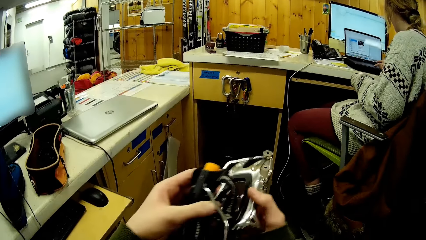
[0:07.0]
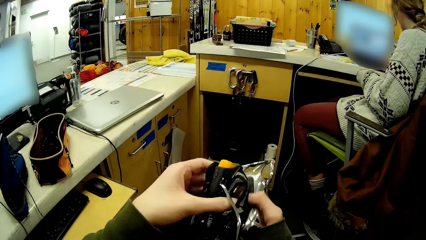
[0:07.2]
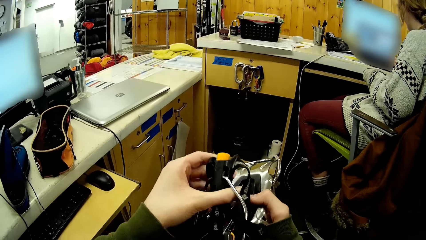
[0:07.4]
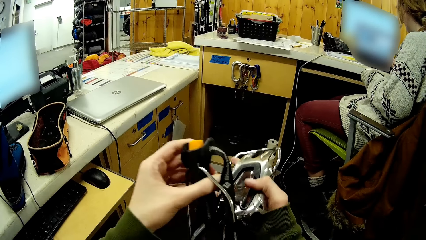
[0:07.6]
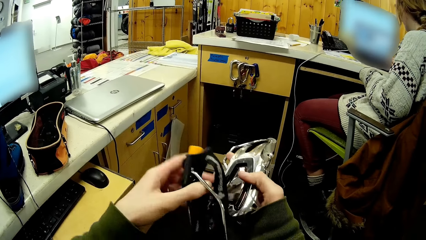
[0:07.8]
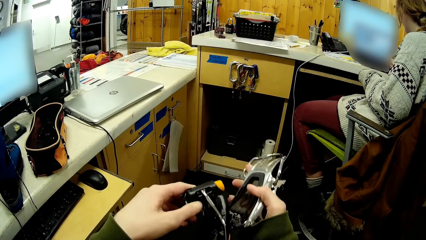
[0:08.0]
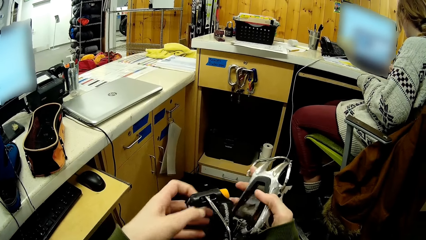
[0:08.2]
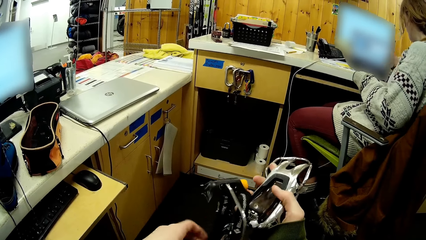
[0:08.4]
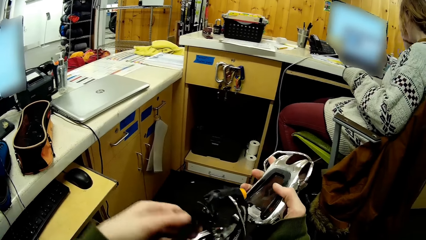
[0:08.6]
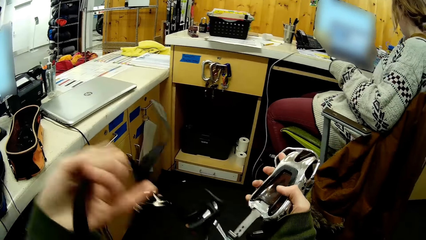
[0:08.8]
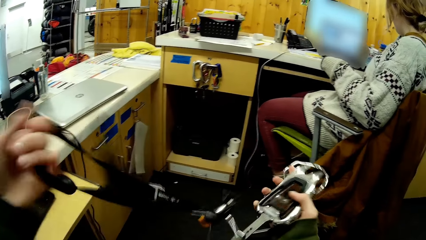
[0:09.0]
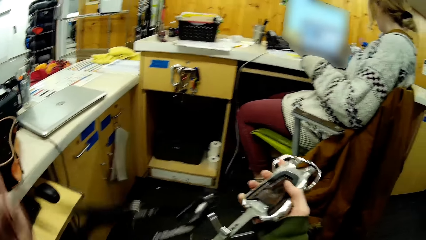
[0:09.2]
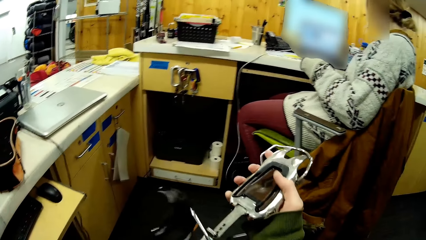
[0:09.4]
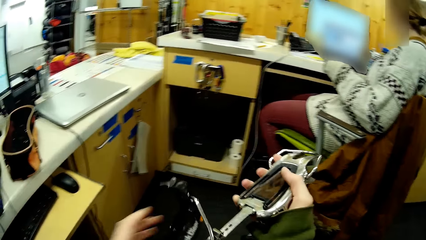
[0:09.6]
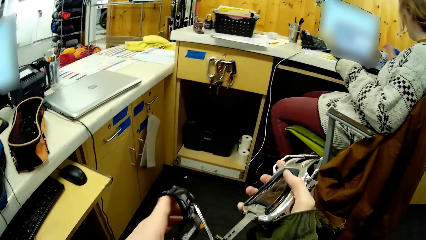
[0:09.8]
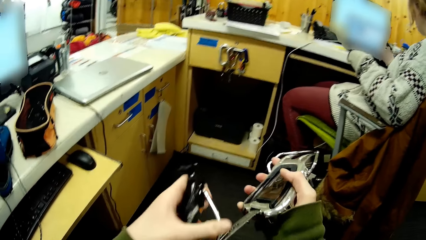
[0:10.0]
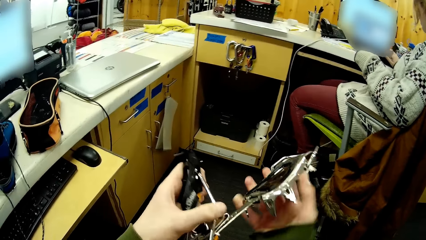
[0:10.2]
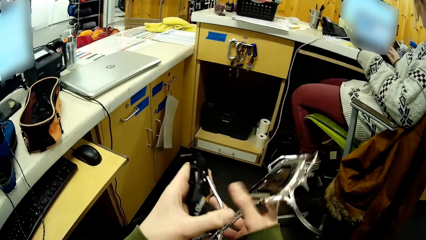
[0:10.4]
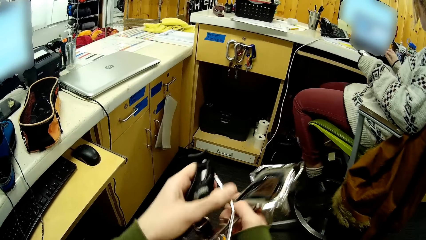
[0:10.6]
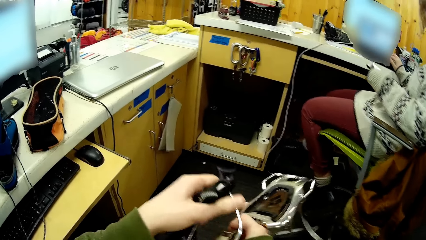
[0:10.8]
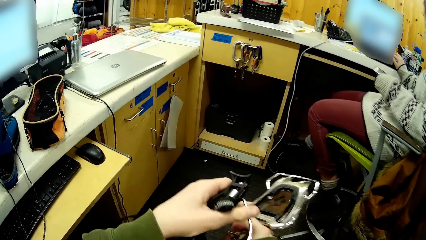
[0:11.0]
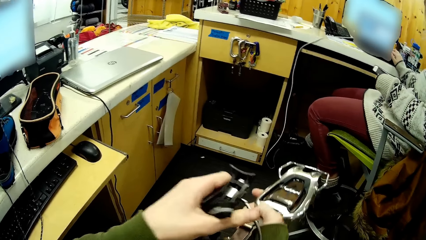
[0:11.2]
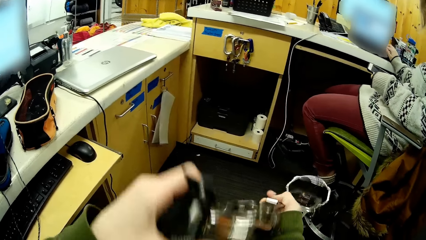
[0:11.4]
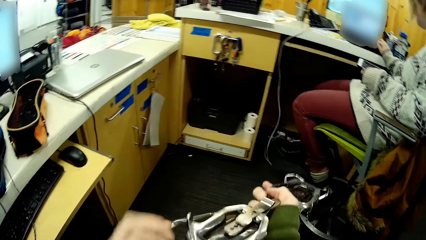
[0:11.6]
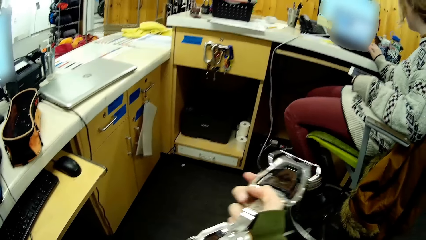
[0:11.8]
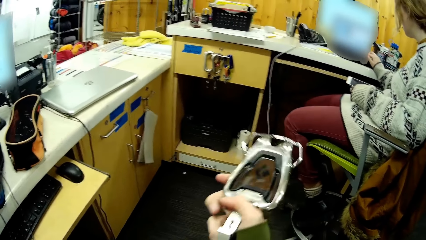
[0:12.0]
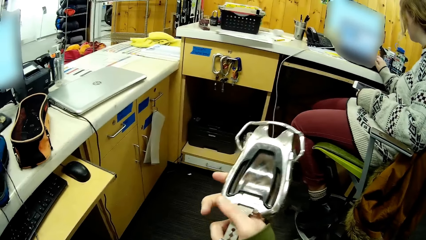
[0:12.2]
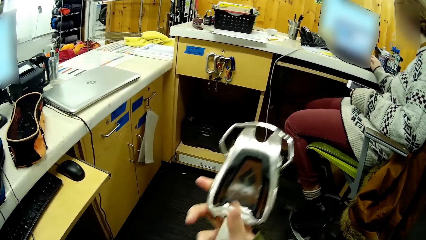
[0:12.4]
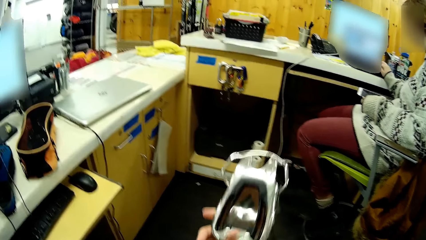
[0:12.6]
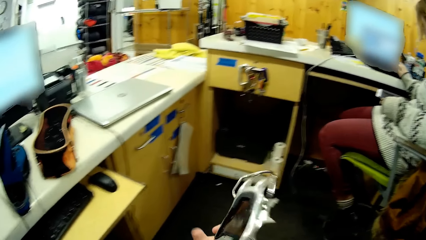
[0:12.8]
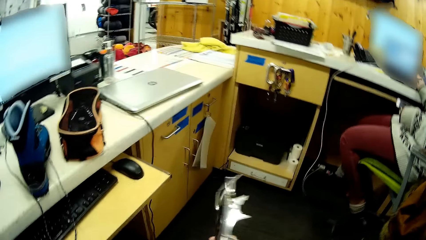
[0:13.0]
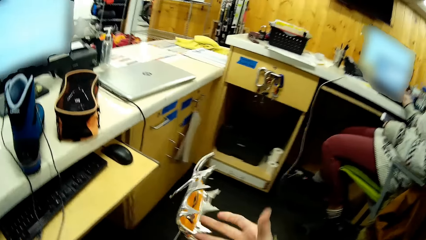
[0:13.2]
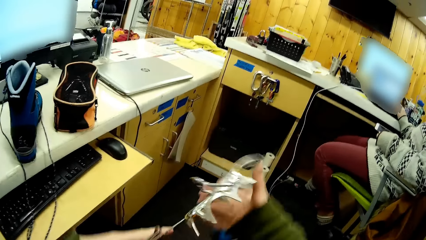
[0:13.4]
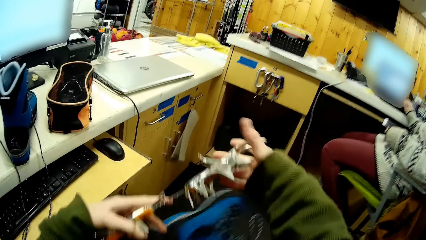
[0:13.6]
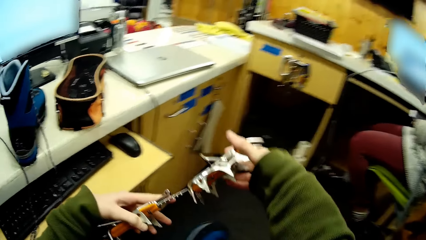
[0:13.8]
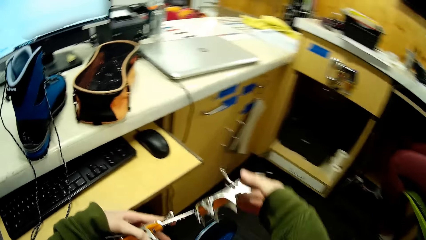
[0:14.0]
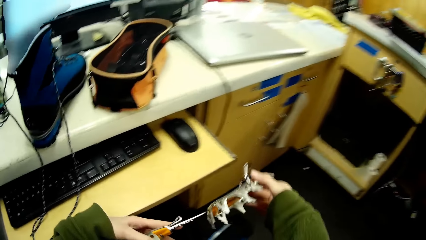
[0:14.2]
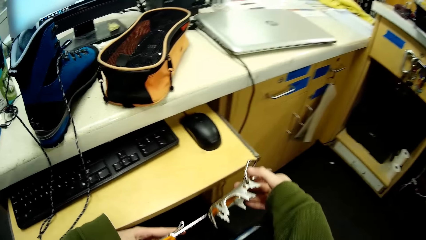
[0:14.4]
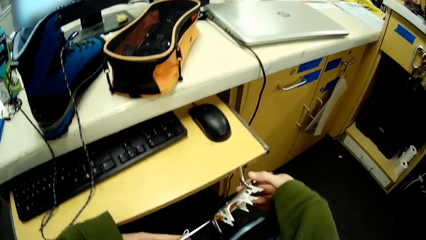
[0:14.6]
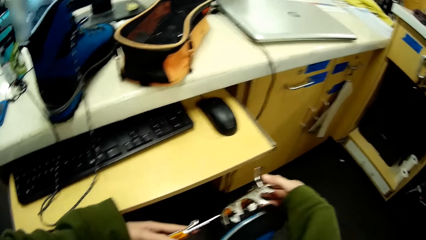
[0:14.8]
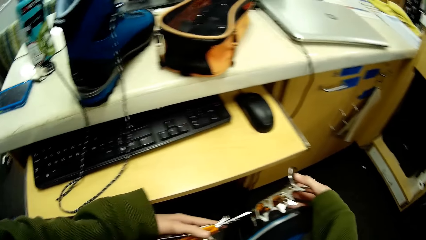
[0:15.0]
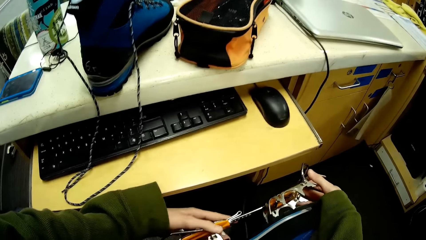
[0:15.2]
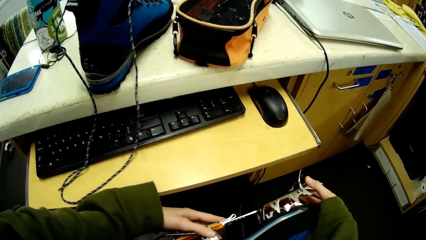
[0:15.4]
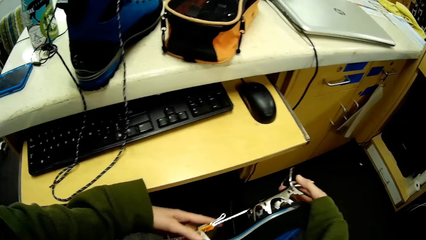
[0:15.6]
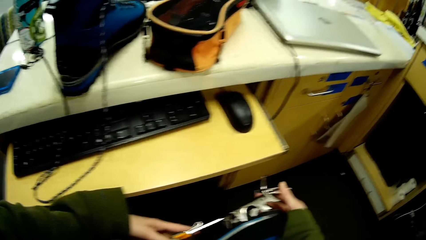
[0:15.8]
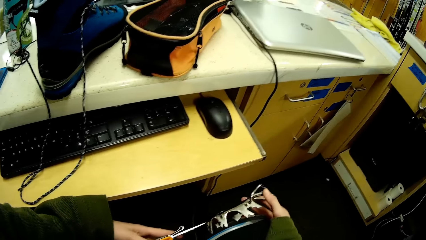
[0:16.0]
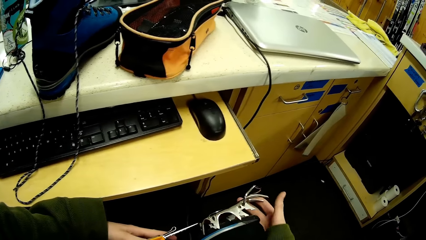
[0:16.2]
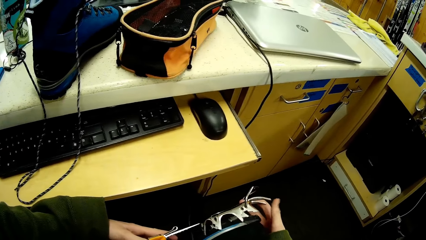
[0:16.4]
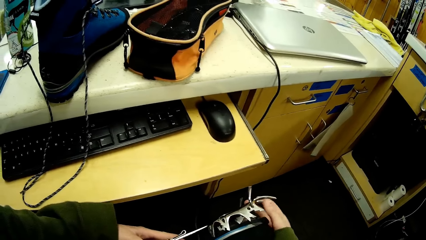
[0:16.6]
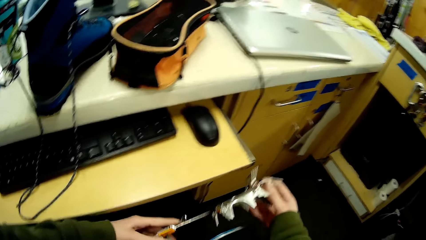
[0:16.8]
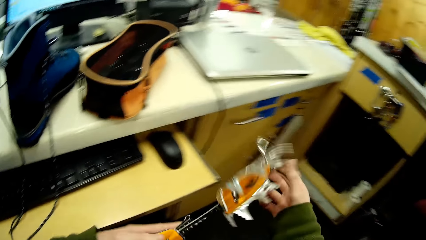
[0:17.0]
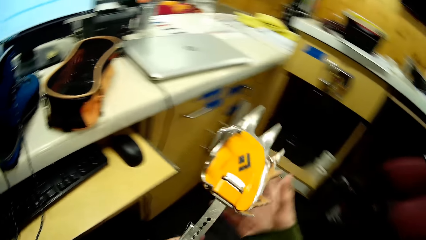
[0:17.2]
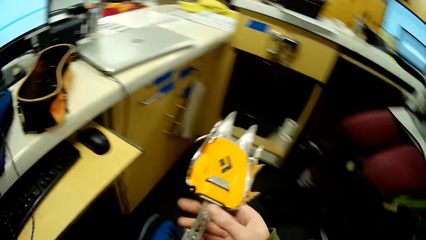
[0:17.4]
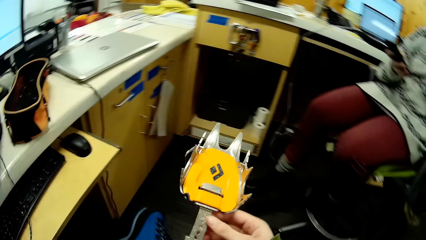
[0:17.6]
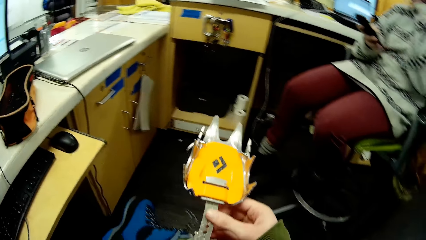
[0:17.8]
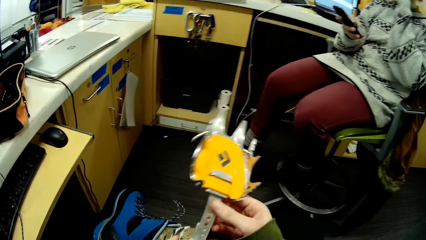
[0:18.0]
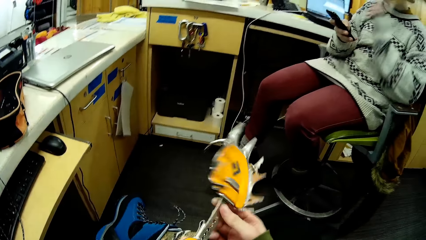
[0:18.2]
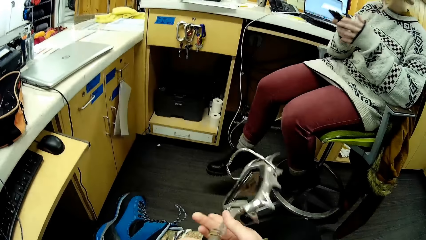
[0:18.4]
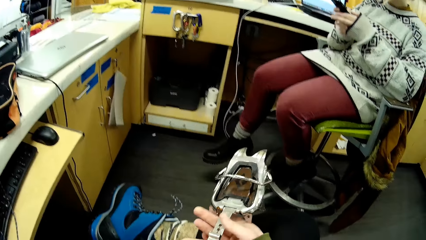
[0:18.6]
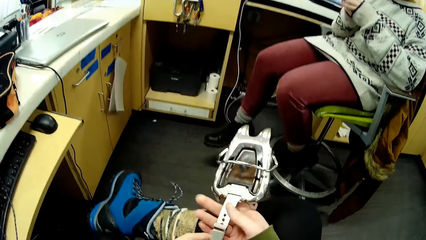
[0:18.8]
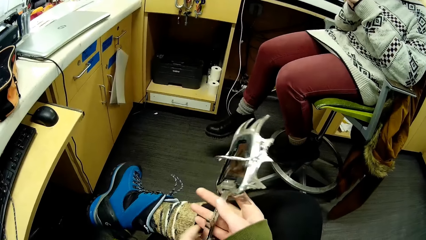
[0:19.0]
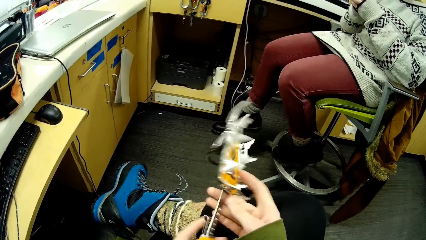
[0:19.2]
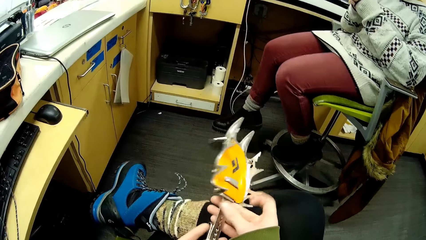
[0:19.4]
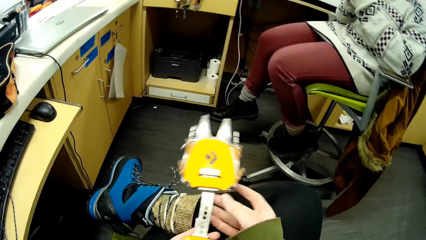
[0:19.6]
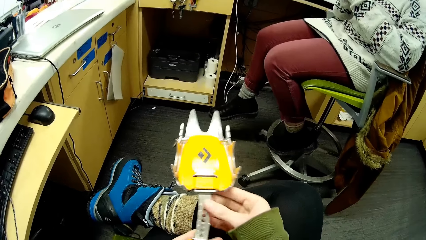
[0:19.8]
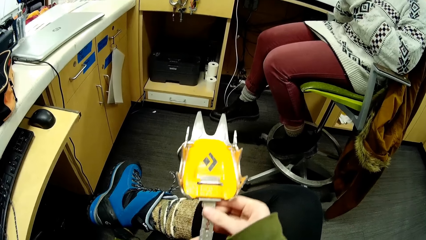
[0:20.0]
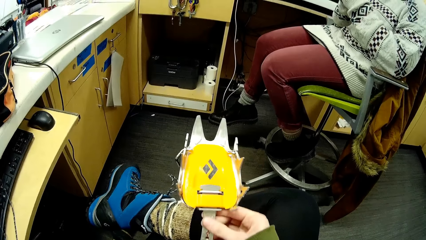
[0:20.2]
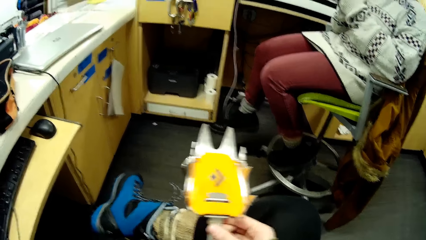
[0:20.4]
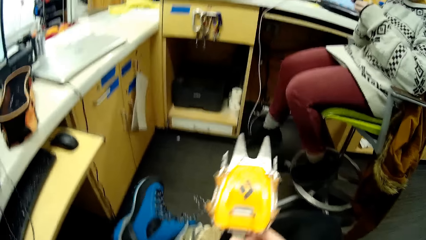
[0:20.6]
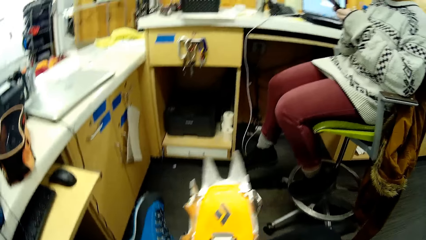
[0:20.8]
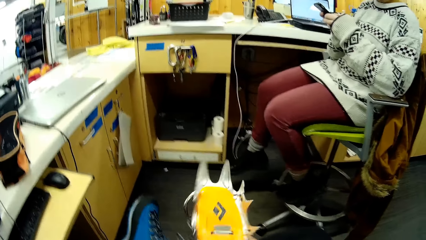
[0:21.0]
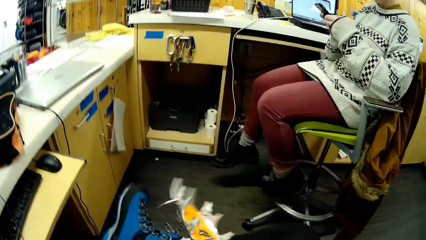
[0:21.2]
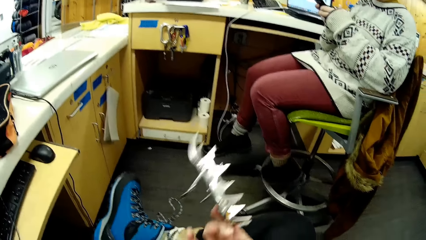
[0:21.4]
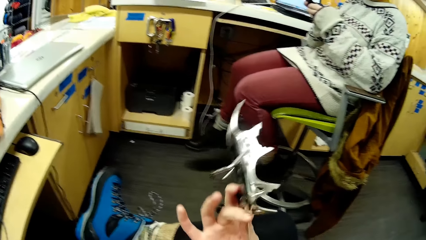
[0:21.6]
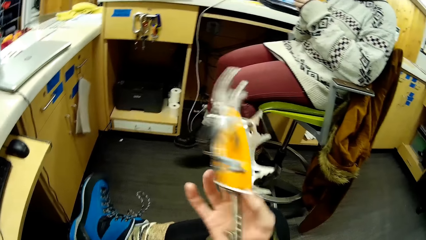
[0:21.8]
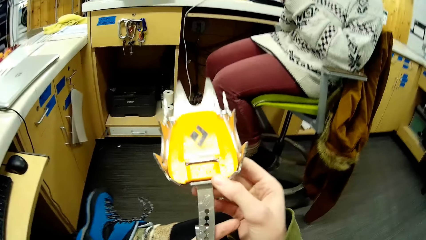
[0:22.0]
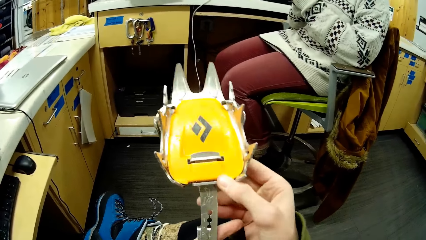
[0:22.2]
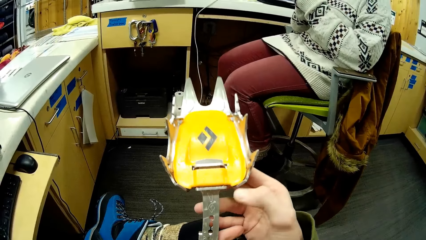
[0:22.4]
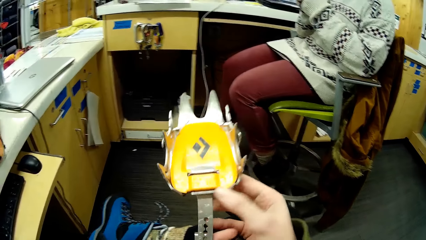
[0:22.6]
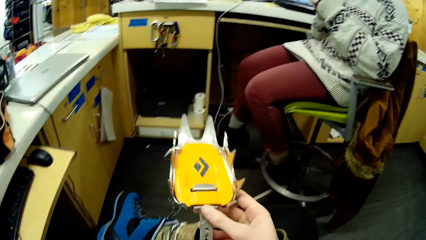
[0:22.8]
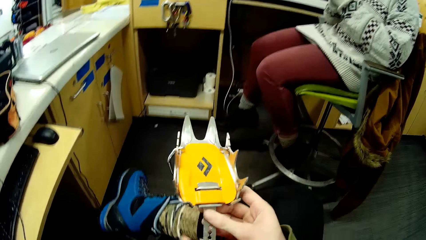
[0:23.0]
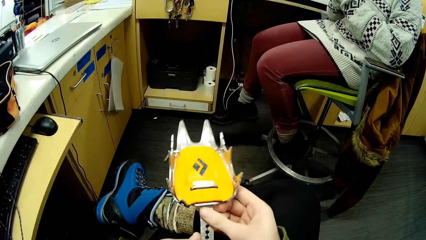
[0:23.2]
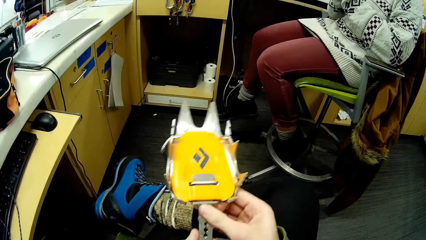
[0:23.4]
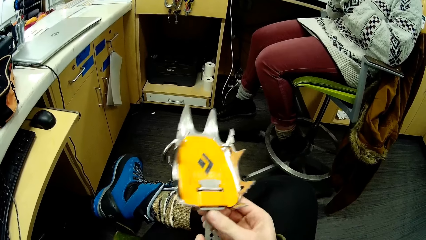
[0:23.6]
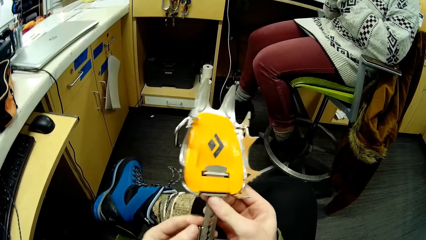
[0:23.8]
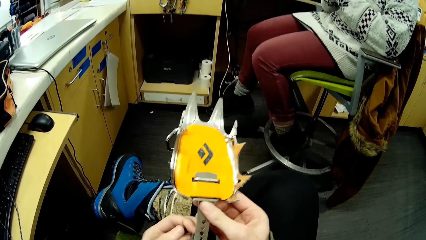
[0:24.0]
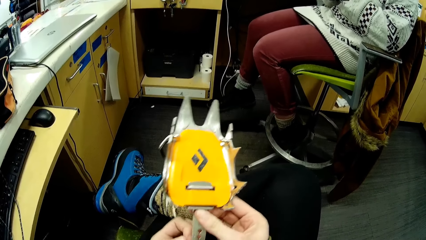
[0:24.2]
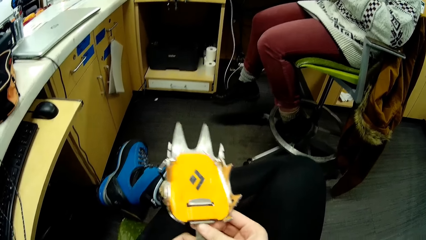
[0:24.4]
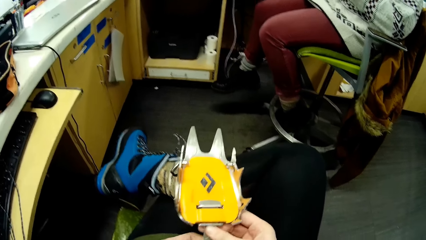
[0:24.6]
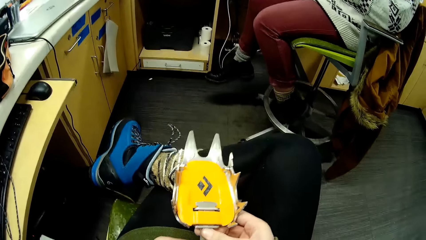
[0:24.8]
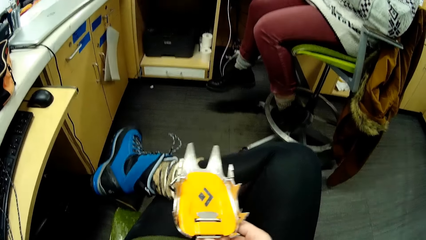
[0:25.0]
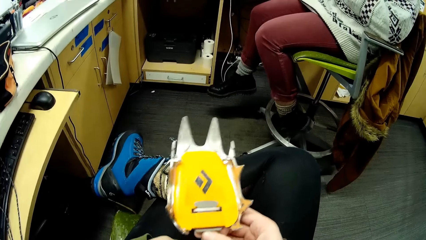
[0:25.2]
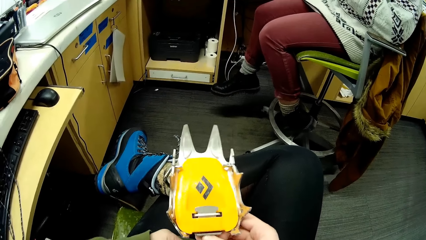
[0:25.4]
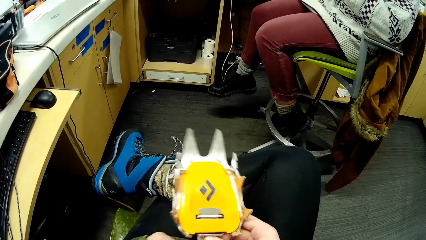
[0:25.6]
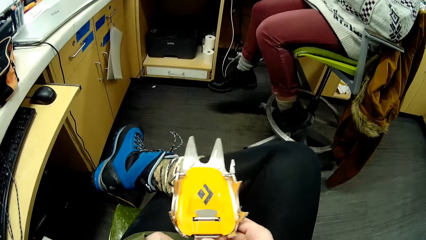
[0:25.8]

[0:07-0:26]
The camera wearer stretches the rope. They look at the ice climbing tool. They lower something. They fit on the ice climbing tool. They look at the ice climbing tool. They press something.
